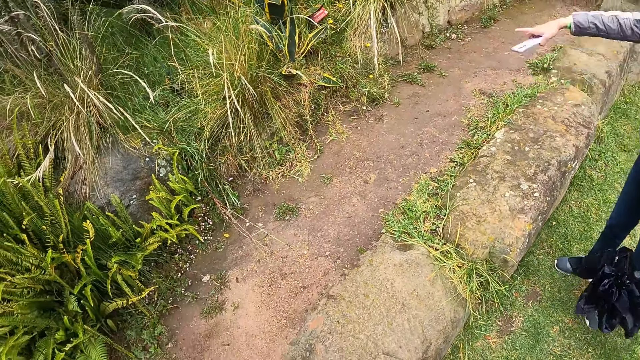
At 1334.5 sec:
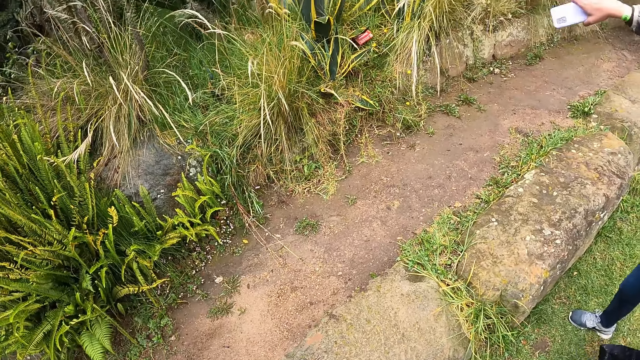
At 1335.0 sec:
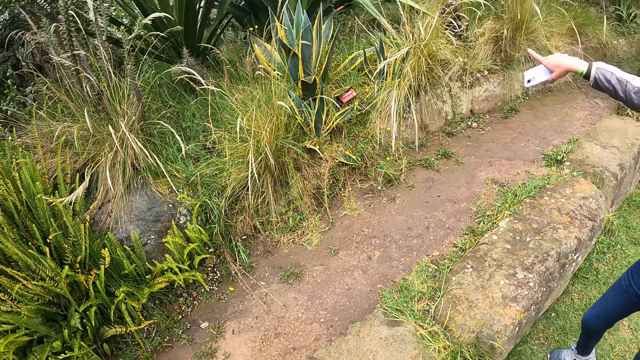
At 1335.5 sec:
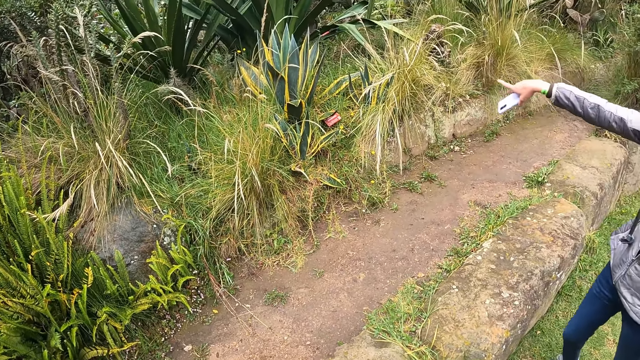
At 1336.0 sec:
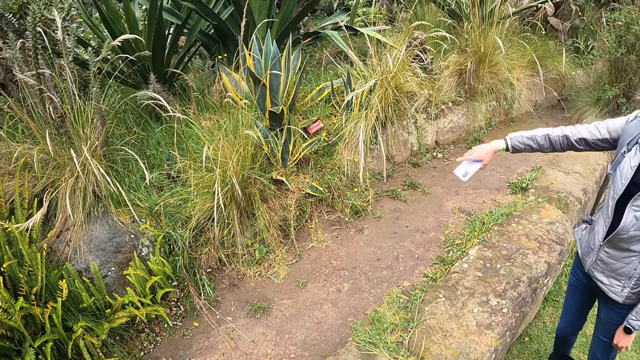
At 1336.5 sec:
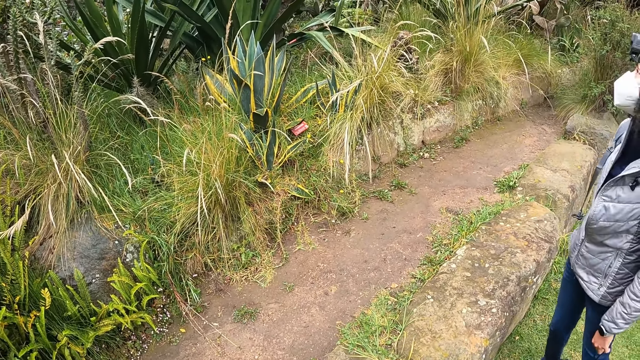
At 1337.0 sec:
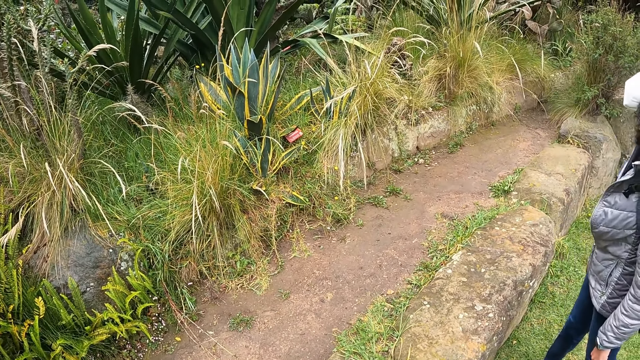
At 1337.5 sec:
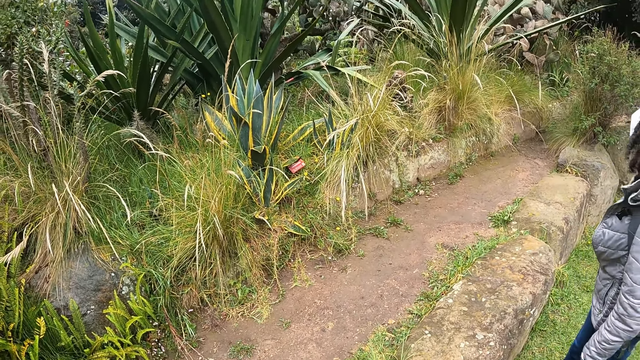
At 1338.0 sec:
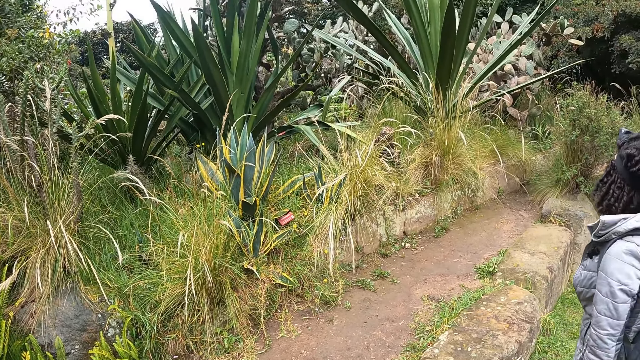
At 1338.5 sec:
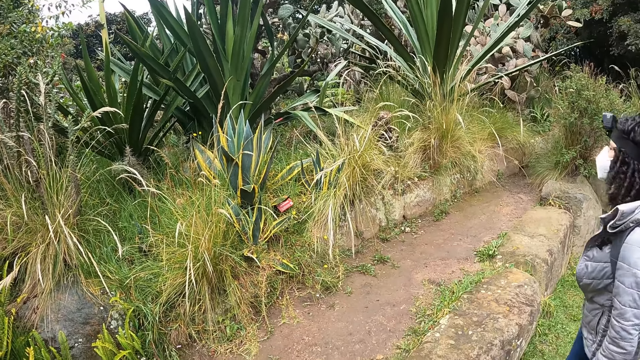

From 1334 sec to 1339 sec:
A woman interacts with the camera wearer, another woman, a third woman and a fourth woman.

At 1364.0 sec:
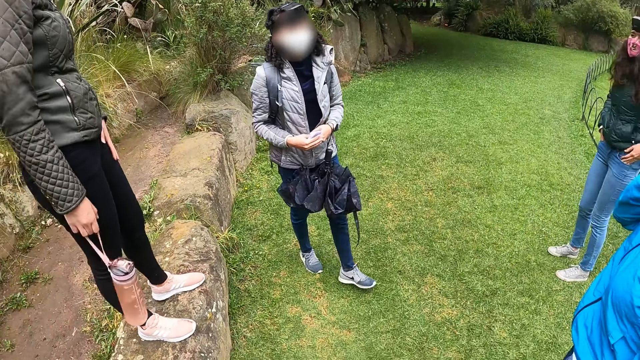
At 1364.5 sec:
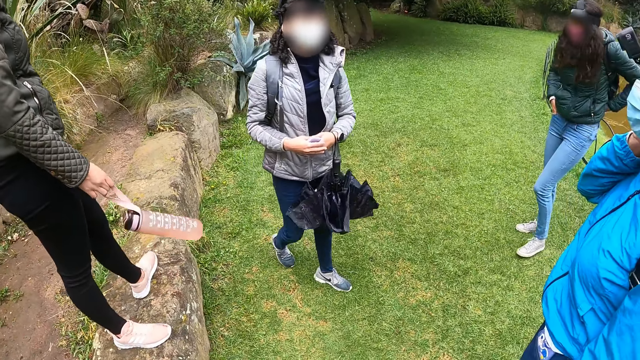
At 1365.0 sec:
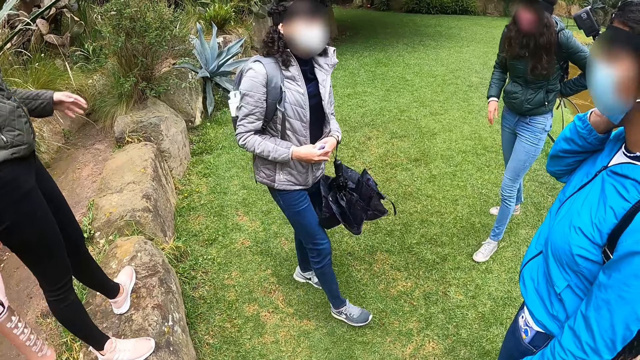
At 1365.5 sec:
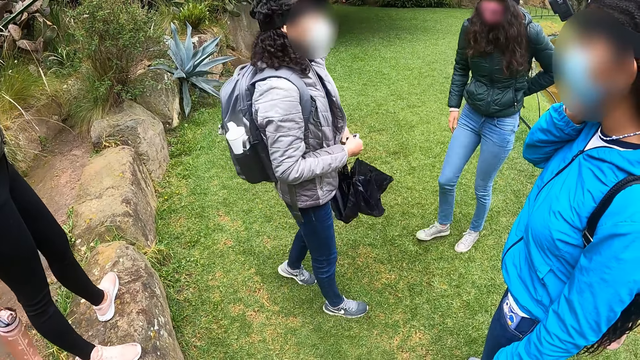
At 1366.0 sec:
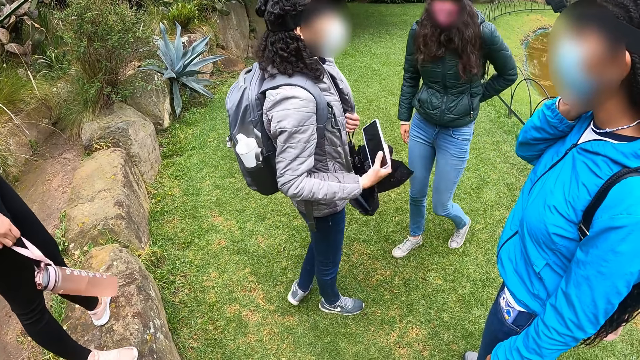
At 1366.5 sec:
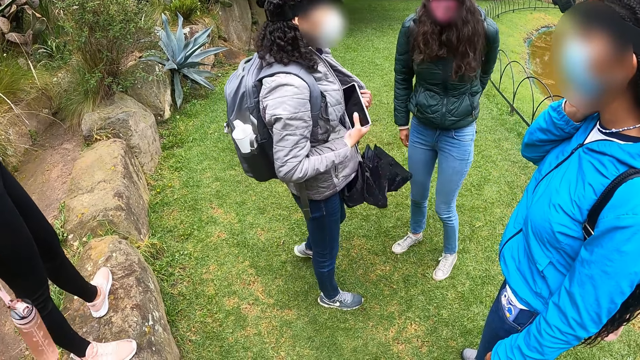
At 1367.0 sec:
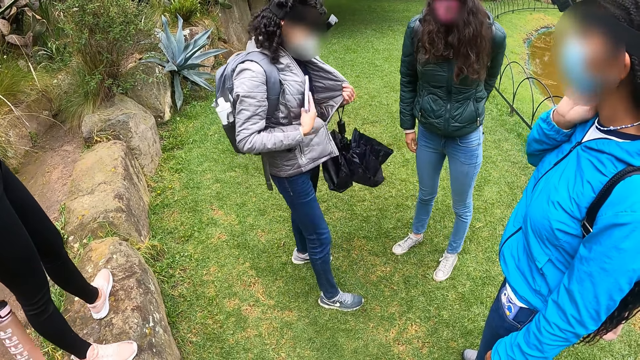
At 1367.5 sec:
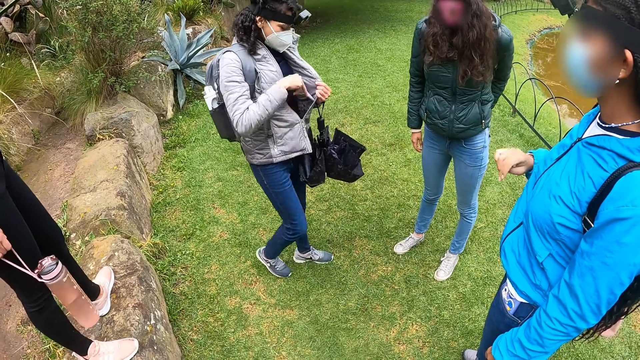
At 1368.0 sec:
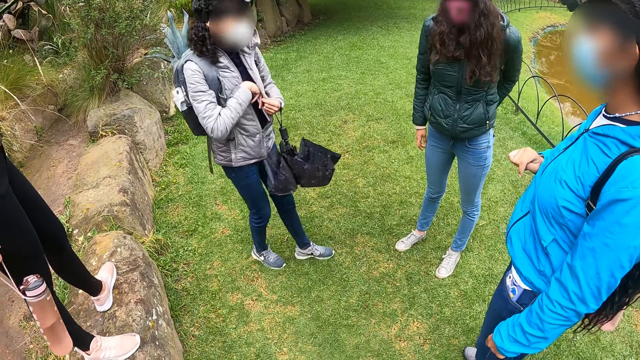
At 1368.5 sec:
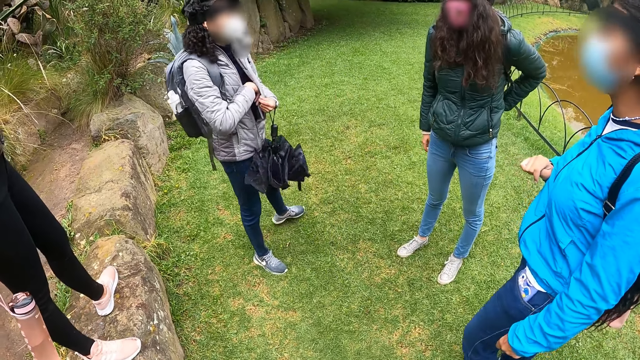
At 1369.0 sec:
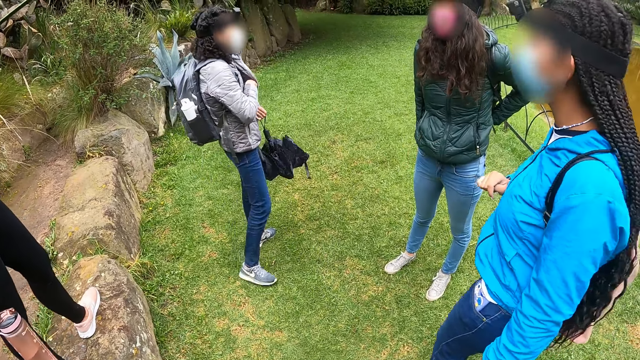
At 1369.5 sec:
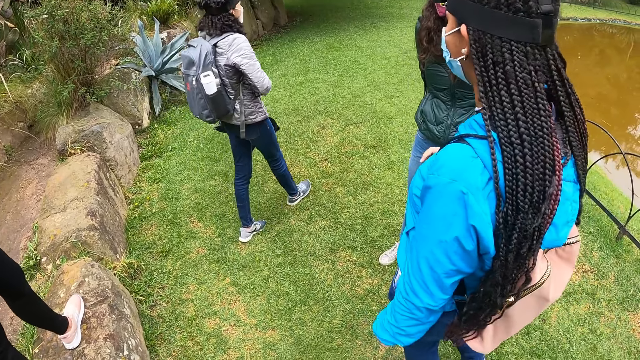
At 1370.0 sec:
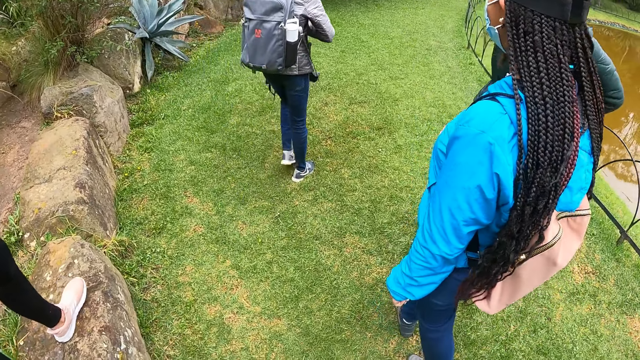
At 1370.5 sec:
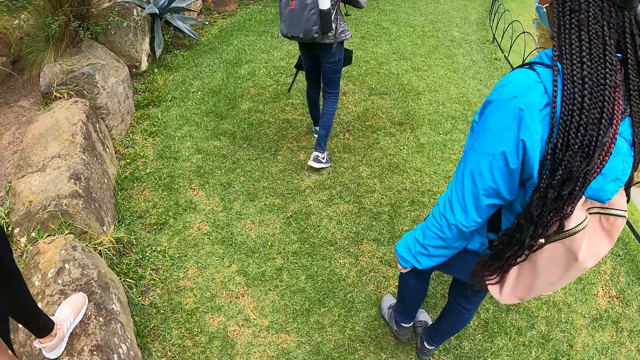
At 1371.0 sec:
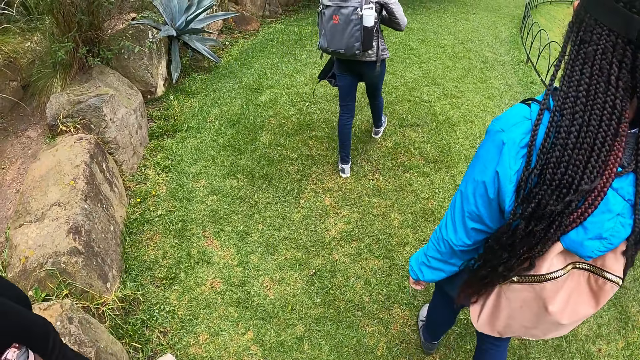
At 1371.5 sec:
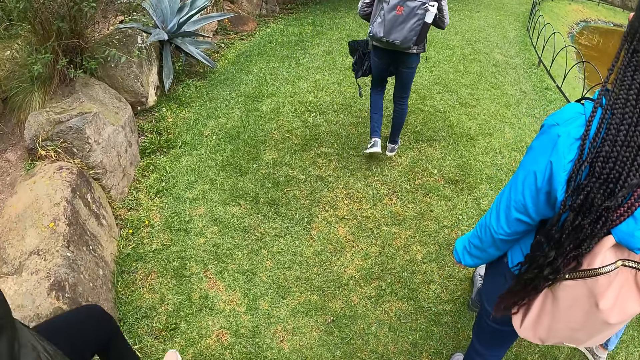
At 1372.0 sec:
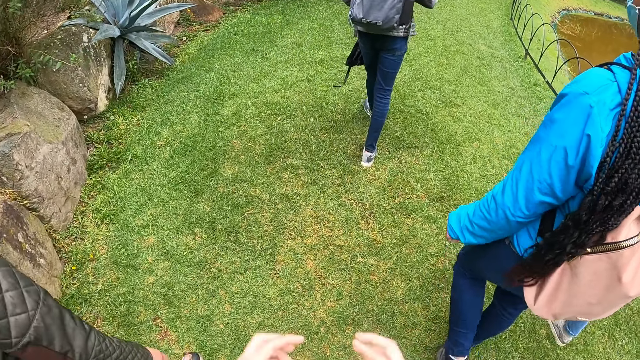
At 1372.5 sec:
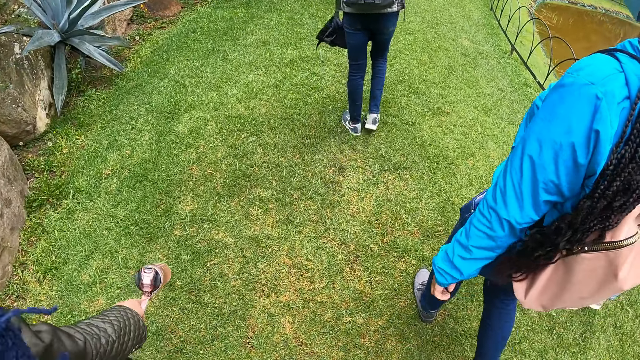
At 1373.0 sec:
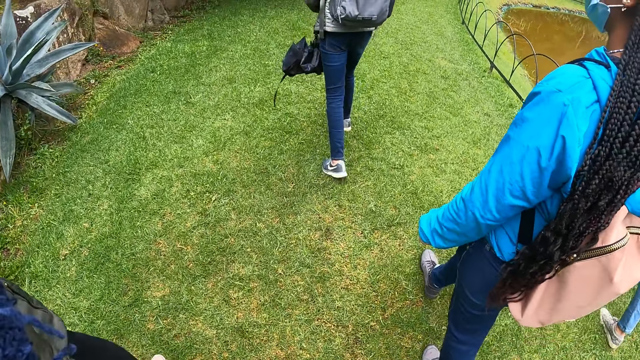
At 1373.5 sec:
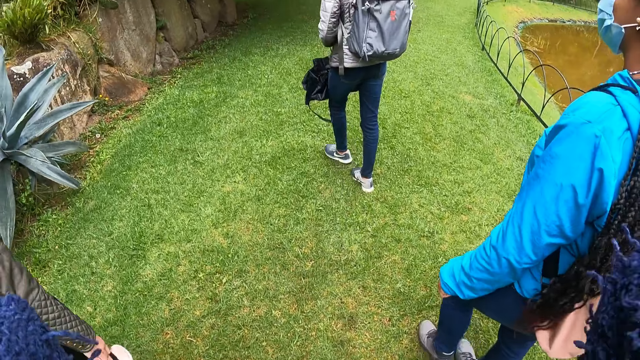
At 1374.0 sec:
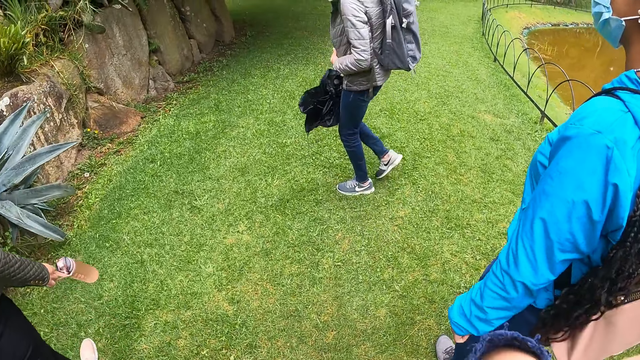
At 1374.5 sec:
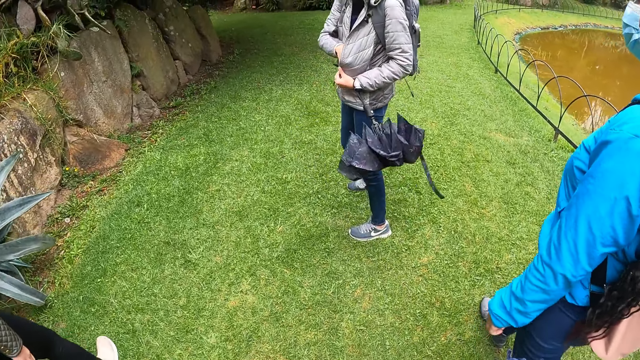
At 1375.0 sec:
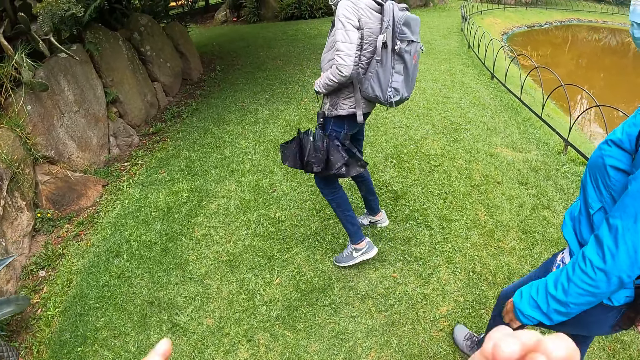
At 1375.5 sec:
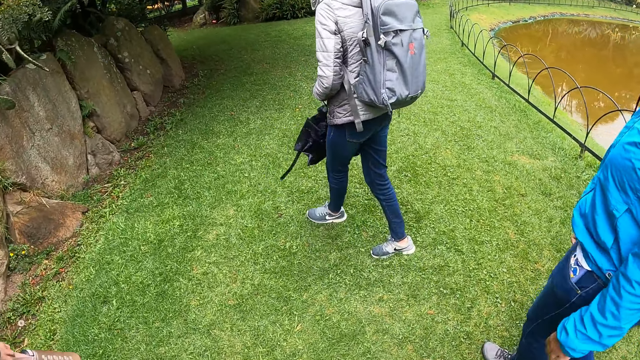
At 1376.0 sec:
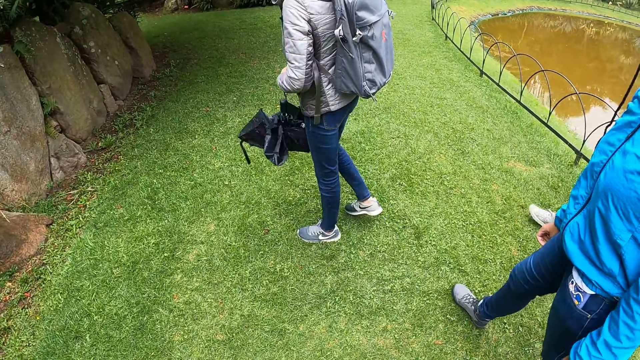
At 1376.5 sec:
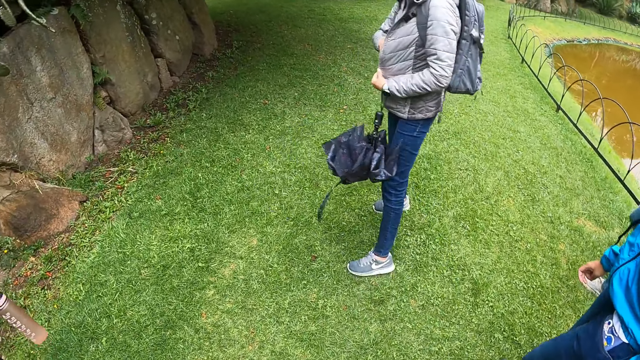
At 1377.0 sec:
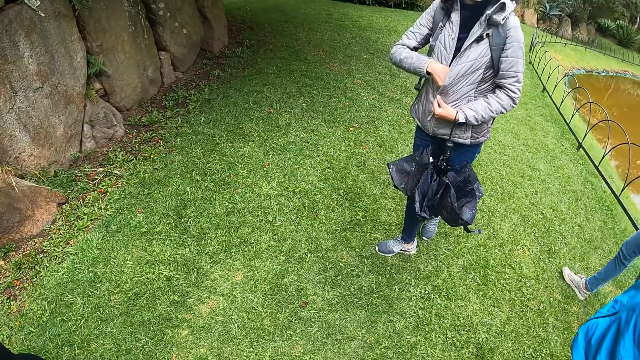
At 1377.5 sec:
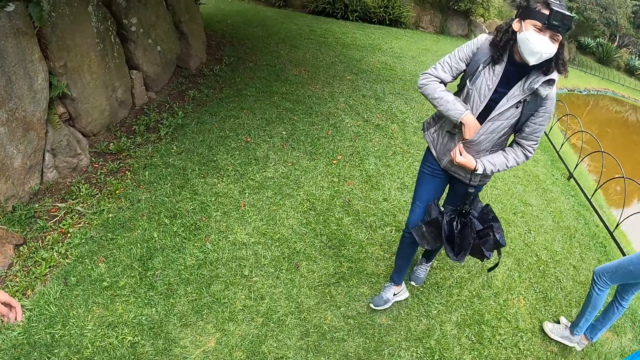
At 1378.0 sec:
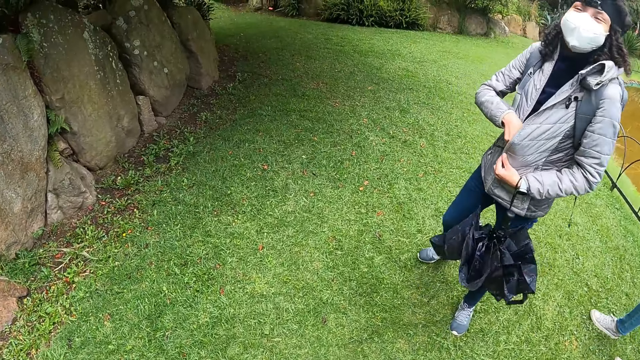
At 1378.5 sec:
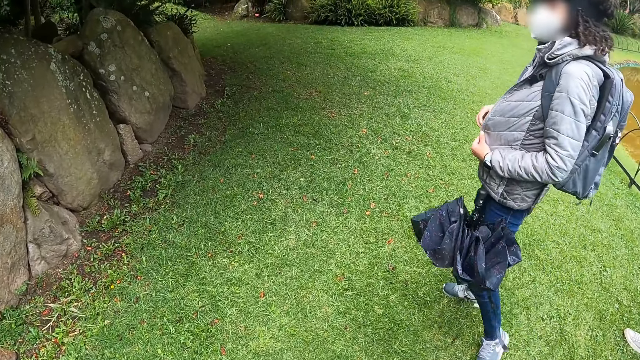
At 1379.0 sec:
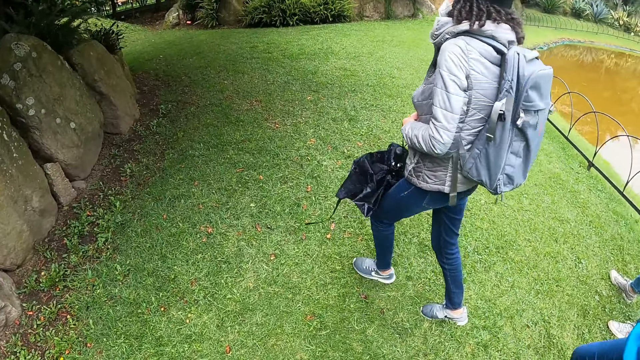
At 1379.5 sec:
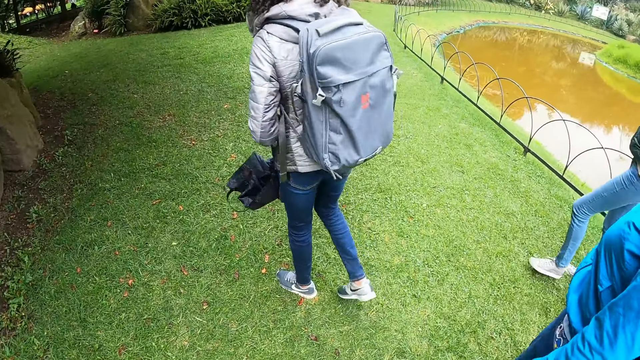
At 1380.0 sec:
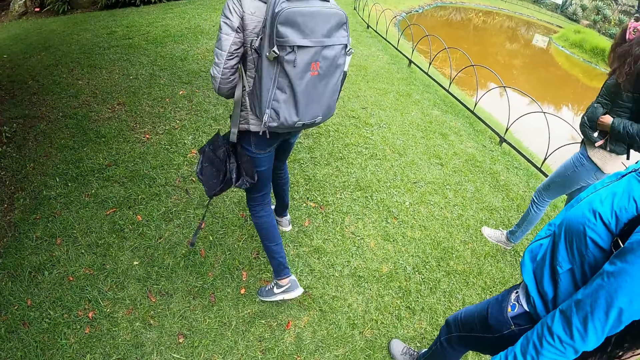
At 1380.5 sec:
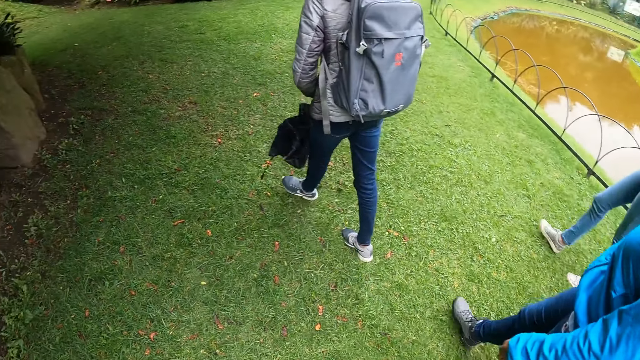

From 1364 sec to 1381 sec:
A woman holds the phone with her right hand. She pulls a jacket on her body with her left hand. She puts the phone inside the jacket on her body with her right hand. The camera wearer walks on a lawn in a park.
